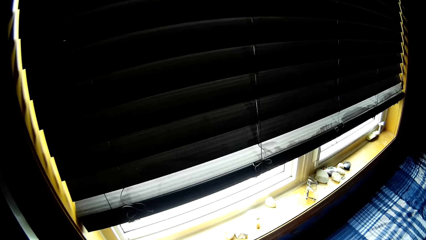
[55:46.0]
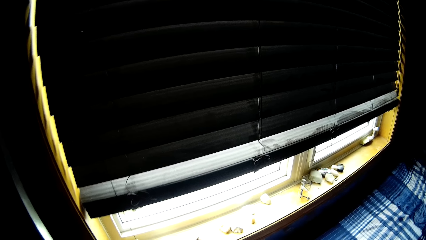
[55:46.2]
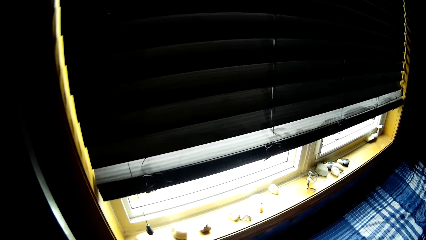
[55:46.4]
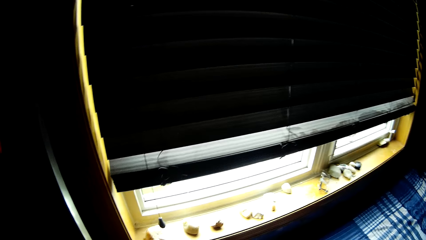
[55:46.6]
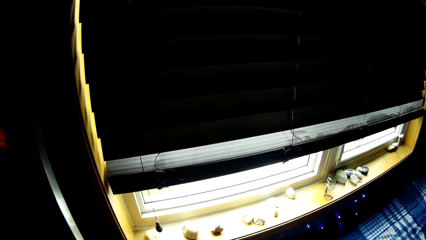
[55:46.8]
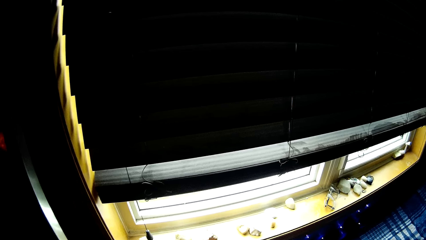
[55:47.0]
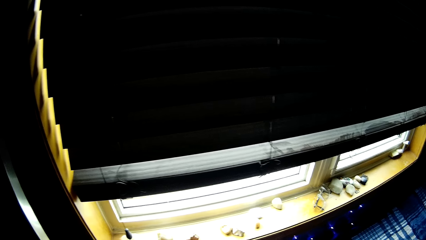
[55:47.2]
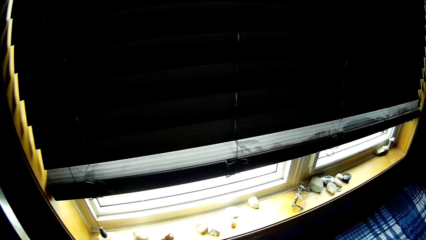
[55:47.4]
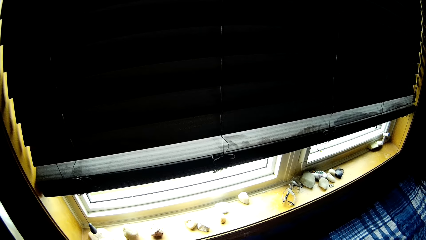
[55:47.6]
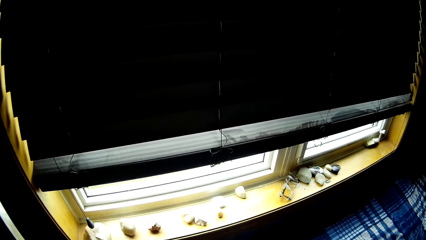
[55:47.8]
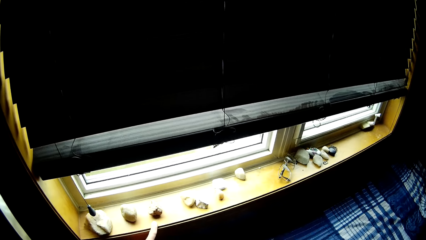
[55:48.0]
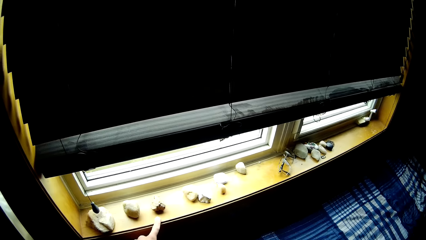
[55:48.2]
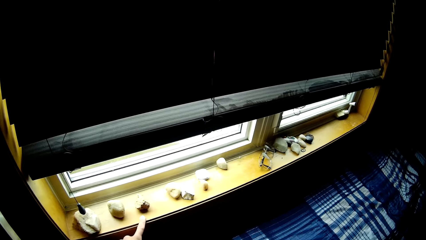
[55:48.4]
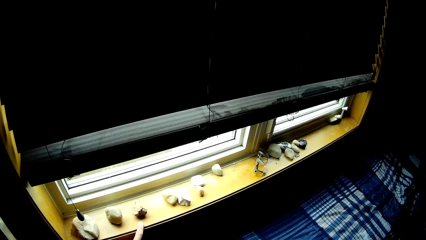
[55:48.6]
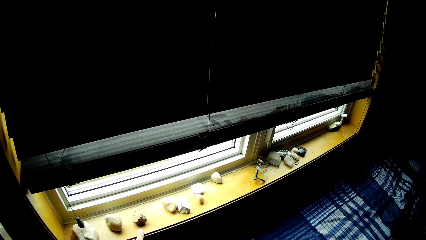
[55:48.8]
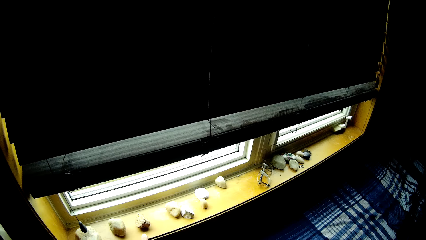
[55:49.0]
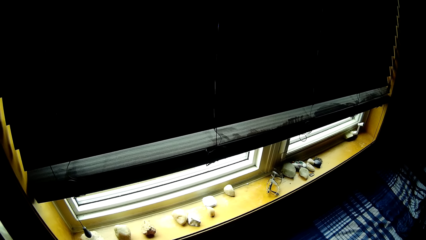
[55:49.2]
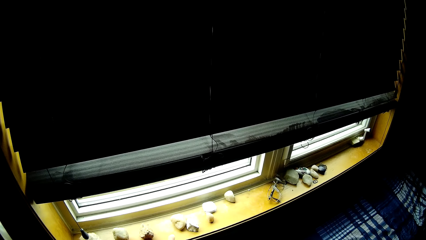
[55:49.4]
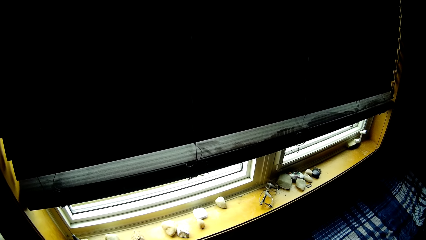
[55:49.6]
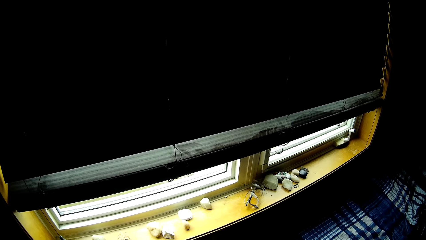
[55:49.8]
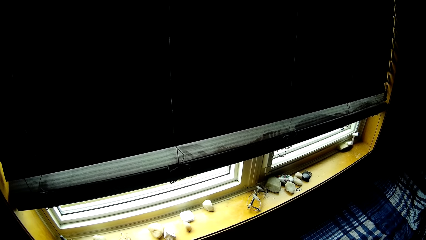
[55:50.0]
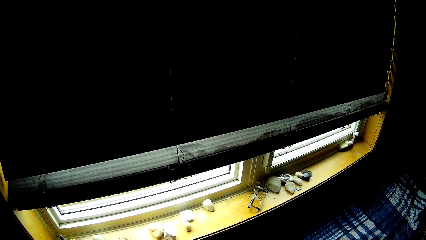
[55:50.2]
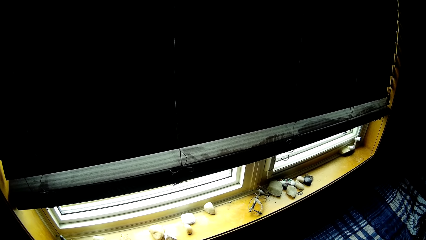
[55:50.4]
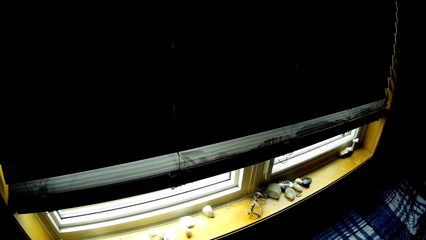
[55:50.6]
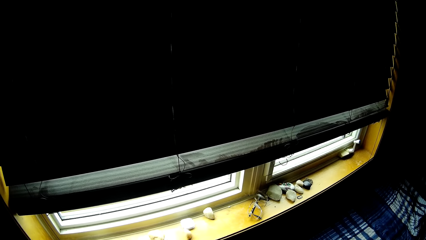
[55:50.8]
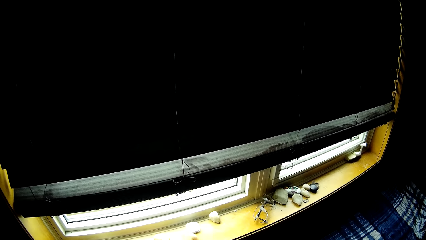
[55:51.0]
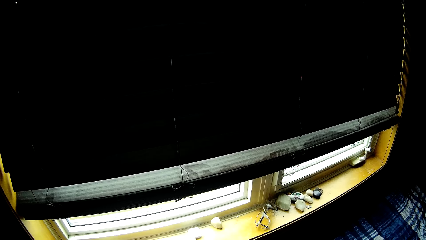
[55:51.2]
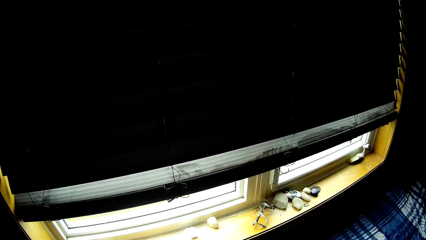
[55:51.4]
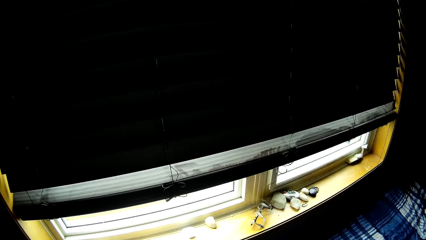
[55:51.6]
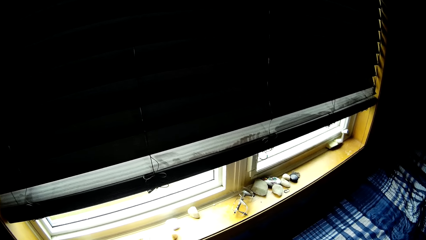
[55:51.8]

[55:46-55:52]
The camera wearer points at rocks on the window frame.

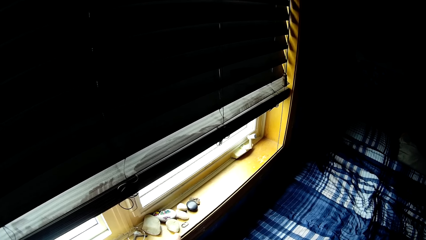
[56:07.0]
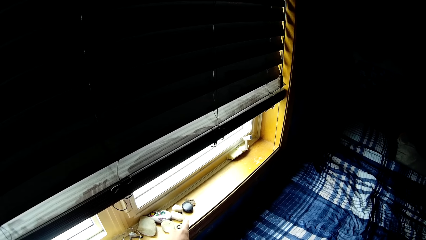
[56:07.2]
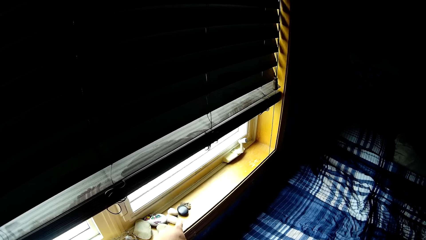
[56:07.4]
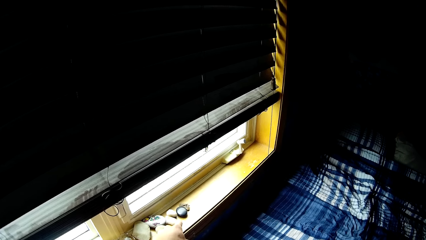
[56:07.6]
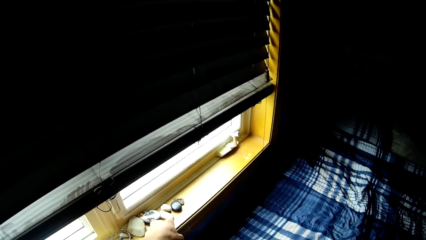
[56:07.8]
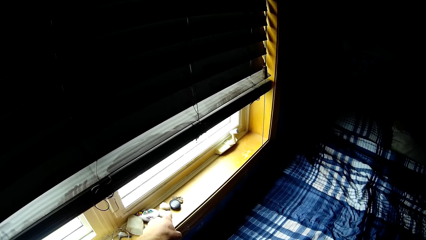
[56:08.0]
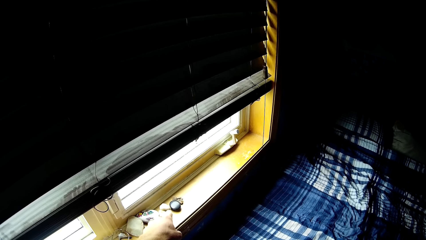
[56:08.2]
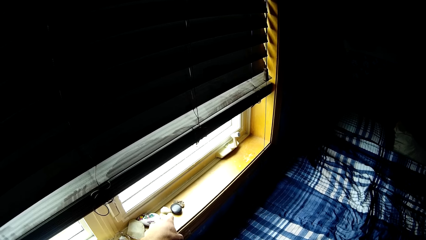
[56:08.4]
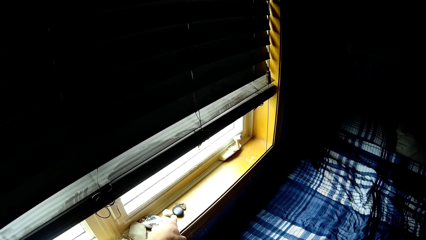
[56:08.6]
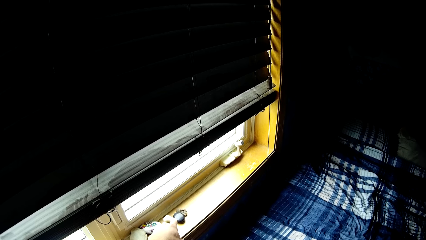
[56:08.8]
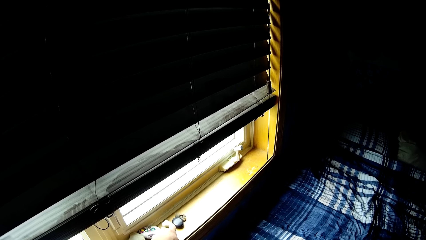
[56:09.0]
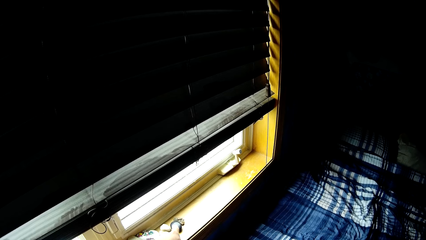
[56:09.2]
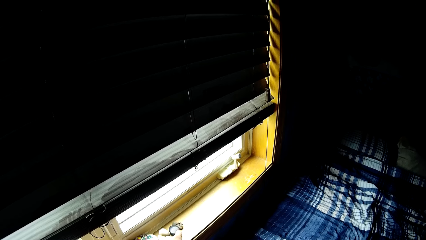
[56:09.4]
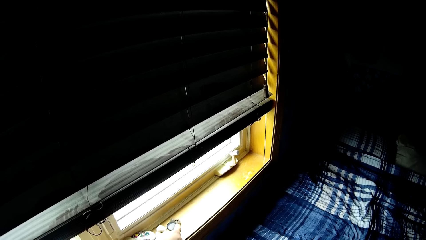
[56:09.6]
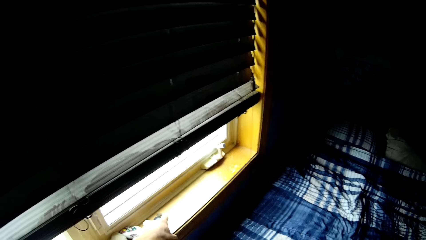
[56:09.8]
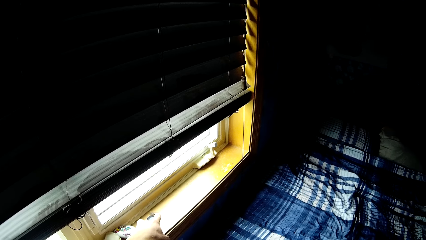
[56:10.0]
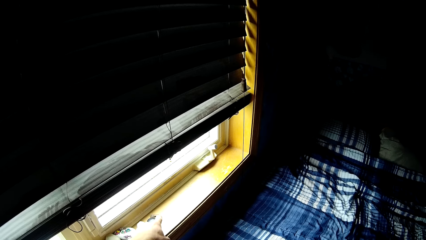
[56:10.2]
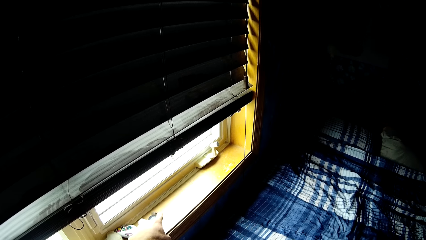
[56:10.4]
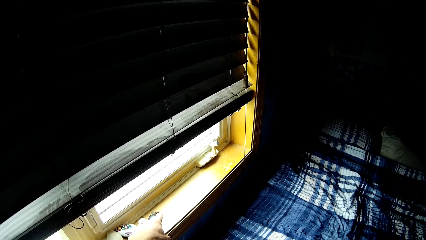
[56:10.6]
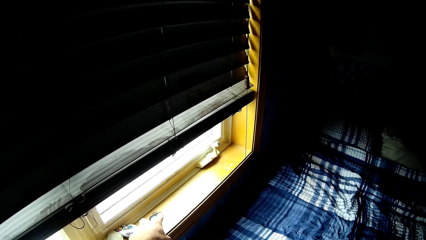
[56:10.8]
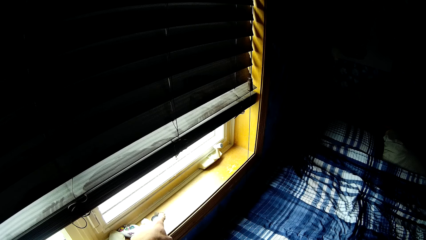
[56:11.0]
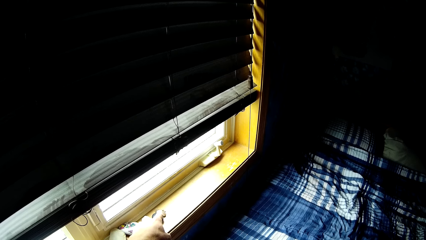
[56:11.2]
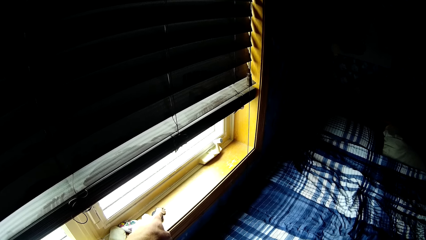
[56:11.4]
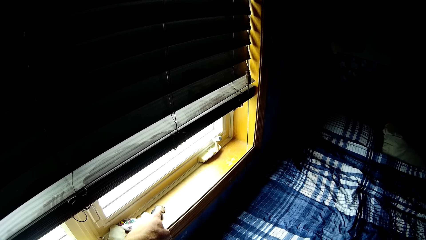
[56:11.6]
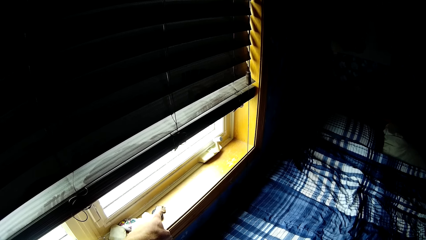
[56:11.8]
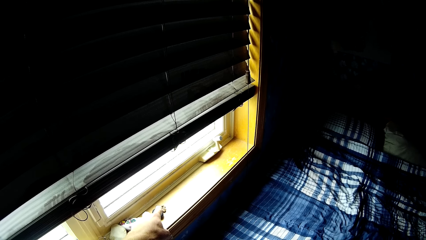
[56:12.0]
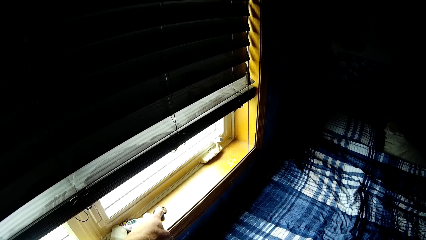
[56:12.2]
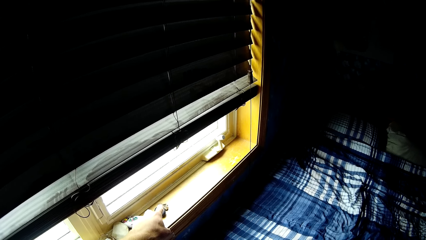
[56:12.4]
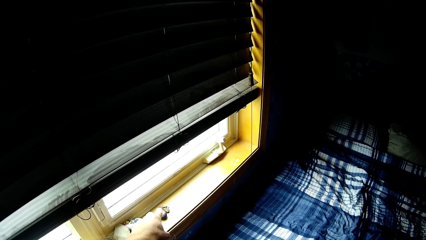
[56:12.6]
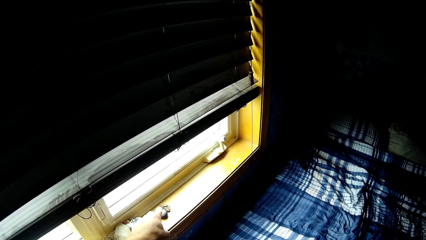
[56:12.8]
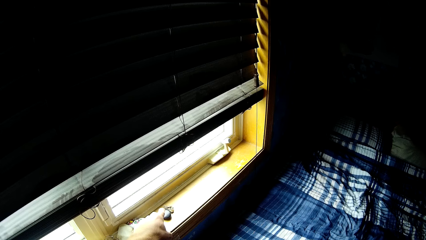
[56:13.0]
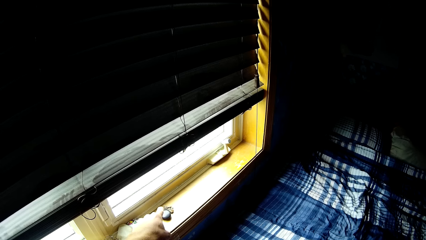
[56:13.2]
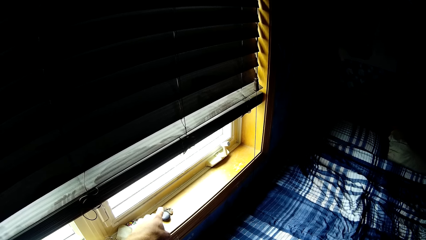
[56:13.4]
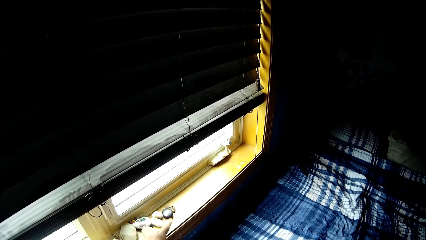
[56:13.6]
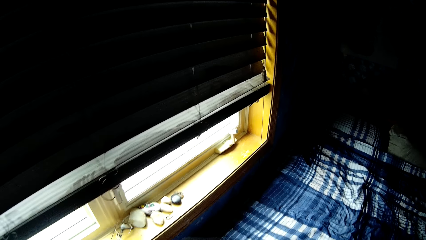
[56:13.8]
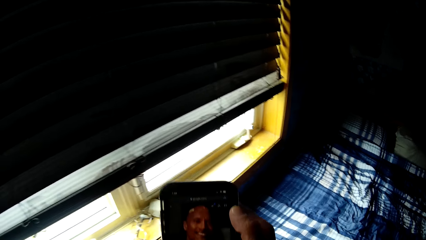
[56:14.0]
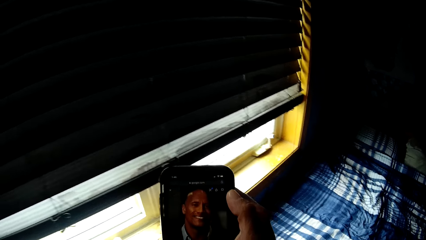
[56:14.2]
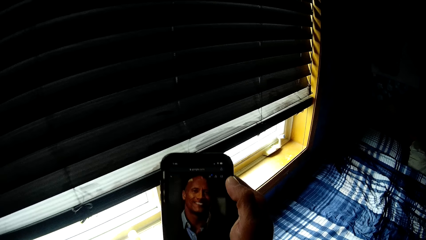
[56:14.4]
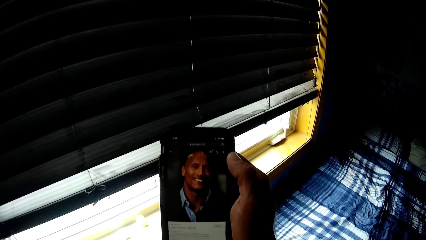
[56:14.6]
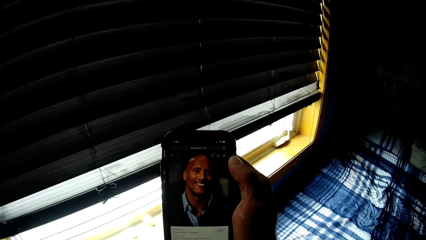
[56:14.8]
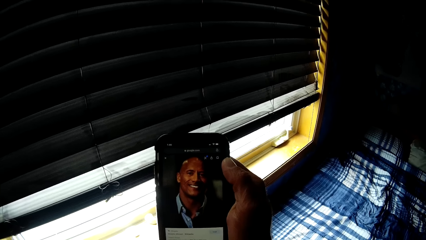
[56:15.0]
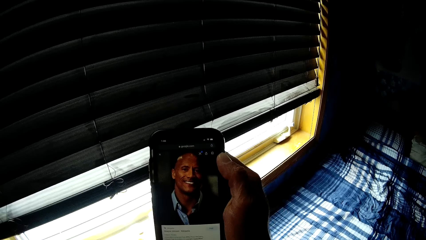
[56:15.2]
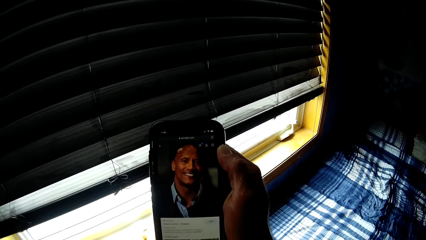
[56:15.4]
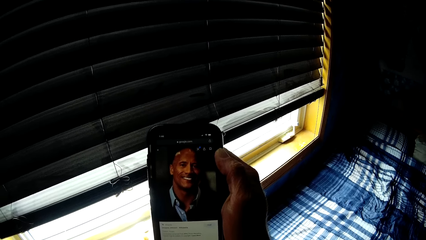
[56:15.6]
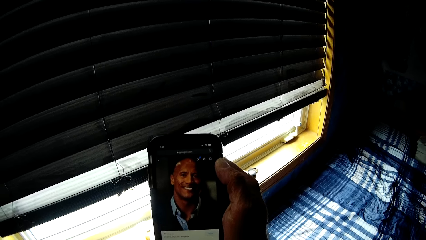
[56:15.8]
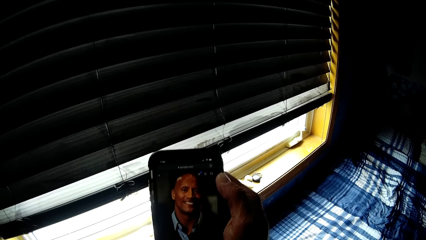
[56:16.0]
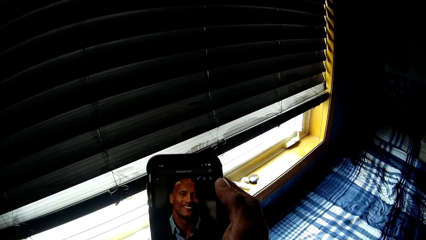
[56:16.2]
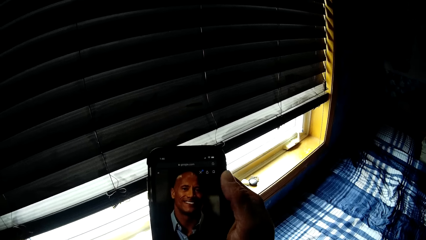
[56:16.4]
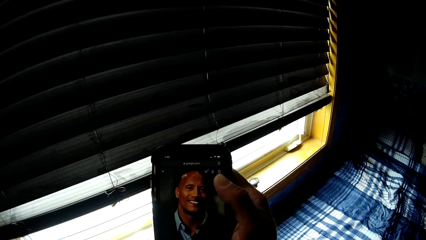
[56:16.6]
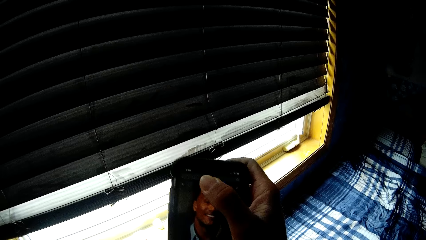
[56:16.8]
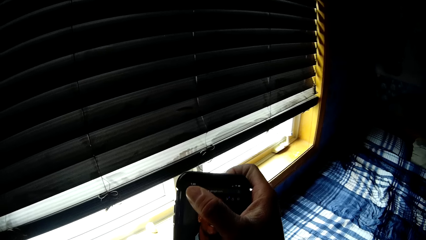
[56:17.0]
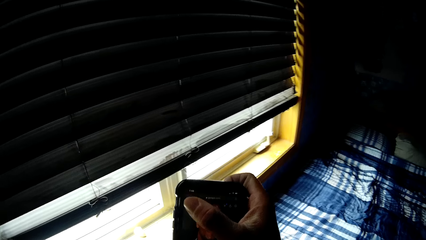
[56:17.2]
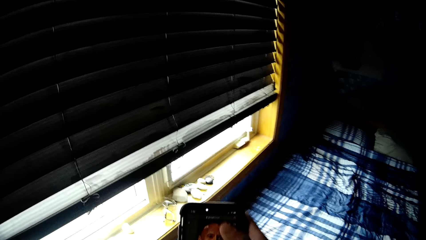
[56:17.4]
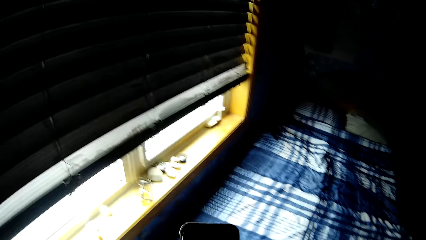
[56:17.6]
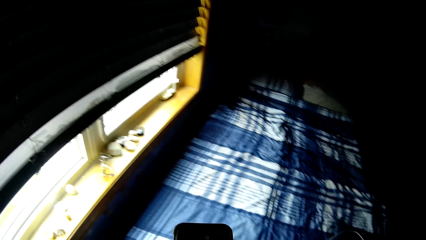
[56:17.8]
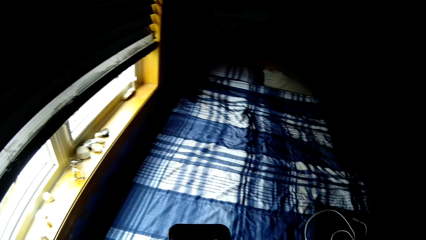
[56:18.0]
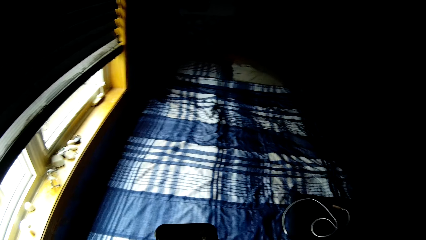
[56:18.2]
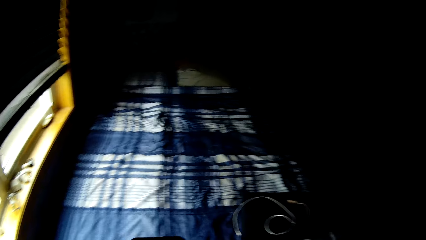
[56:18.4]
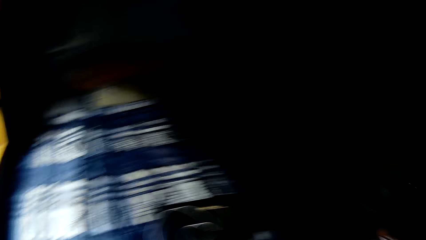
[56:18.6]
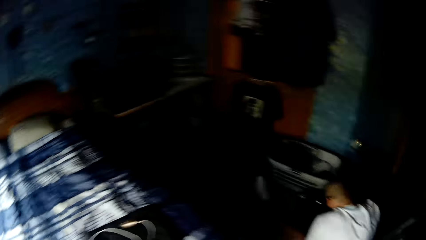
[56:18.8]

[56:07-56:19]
A person points at rocks. The camera wearer talks to the person. He lifts his phone. He looks at the phone. He scrolls on the phone. He dials his phone.
